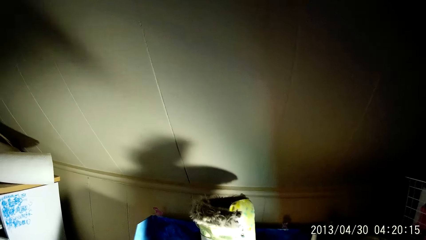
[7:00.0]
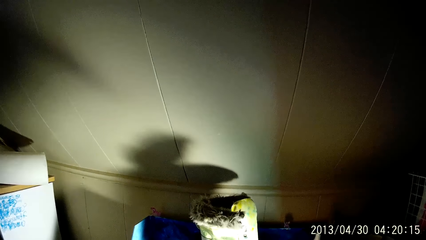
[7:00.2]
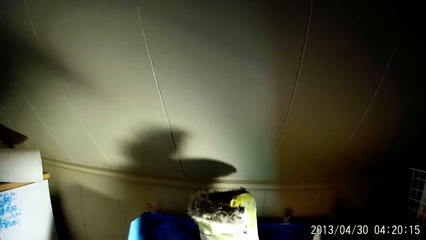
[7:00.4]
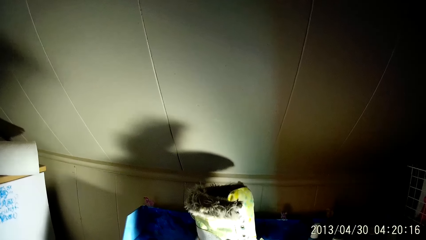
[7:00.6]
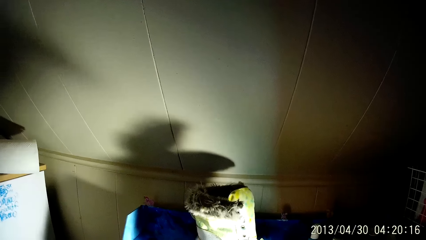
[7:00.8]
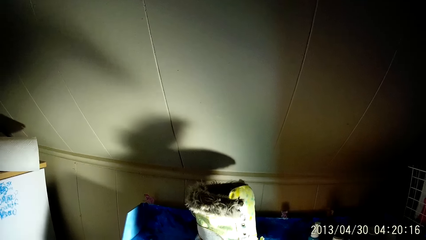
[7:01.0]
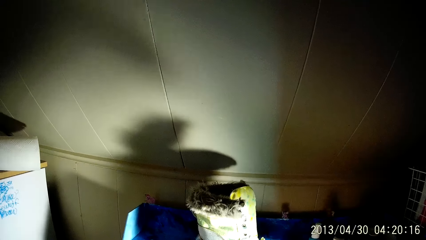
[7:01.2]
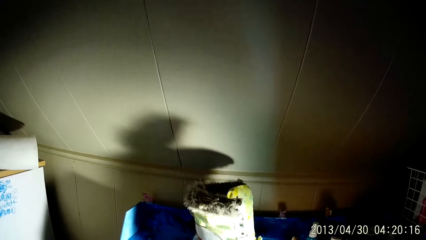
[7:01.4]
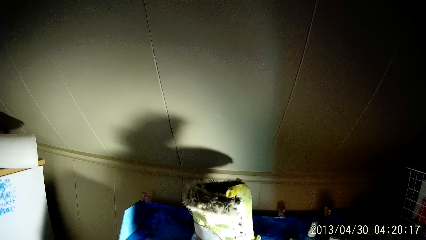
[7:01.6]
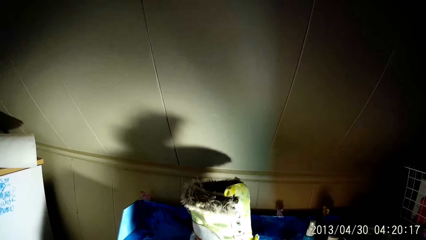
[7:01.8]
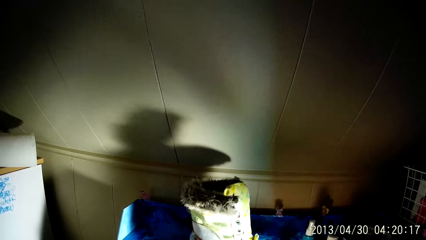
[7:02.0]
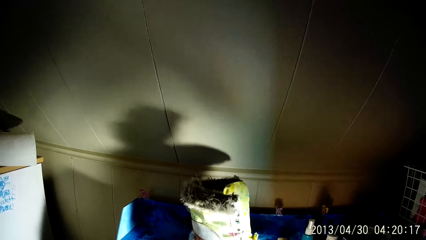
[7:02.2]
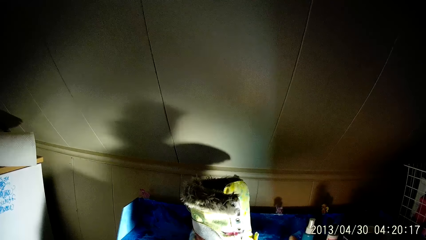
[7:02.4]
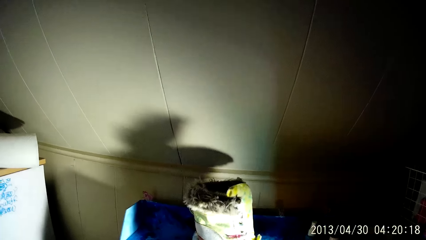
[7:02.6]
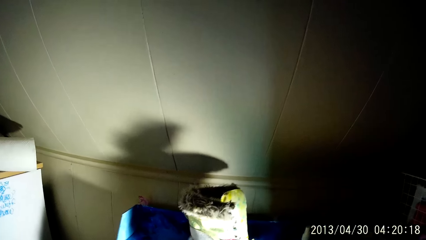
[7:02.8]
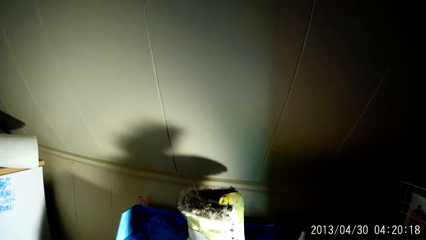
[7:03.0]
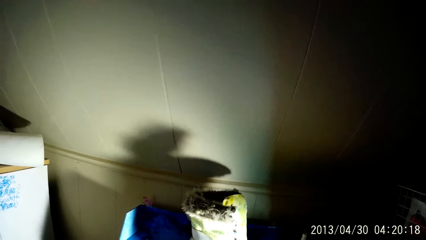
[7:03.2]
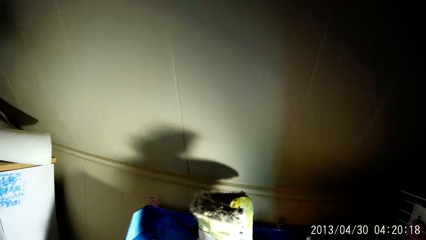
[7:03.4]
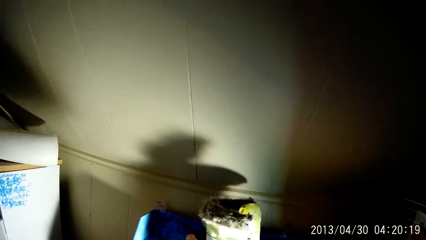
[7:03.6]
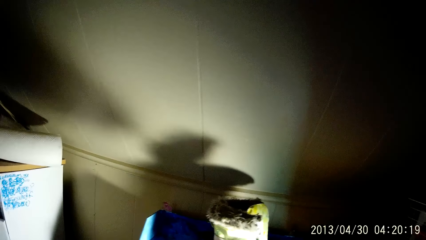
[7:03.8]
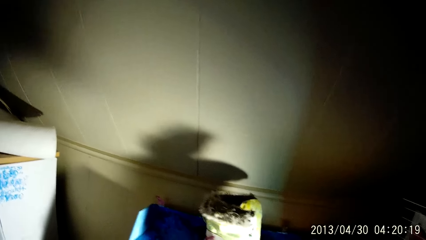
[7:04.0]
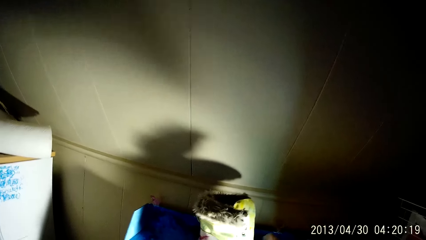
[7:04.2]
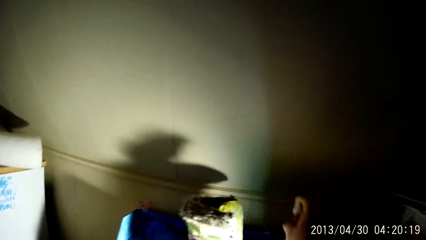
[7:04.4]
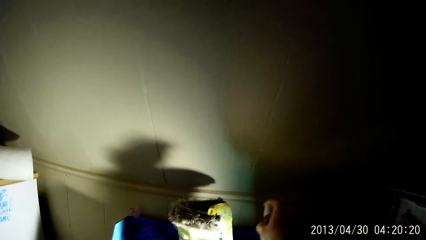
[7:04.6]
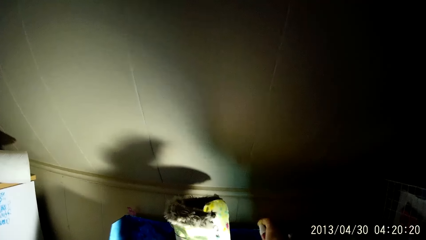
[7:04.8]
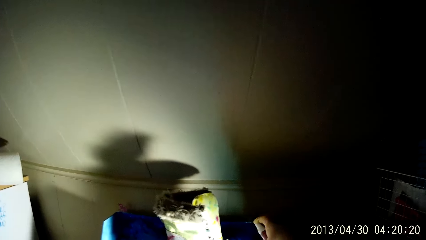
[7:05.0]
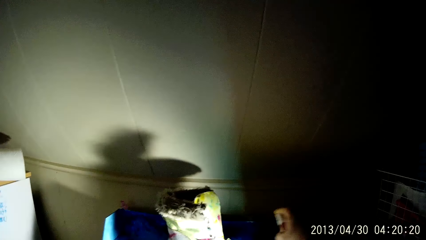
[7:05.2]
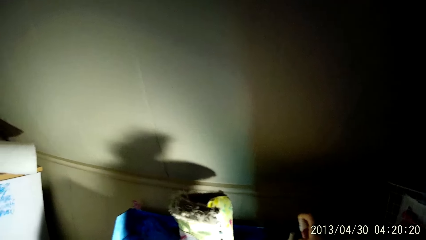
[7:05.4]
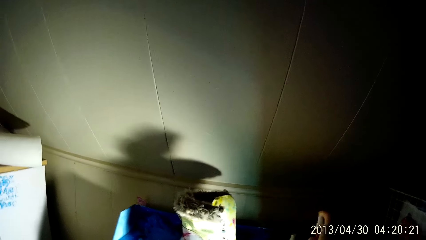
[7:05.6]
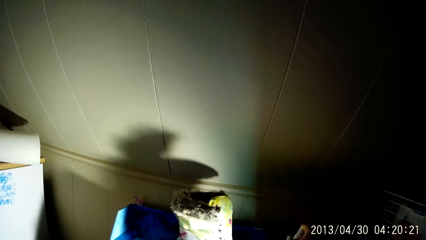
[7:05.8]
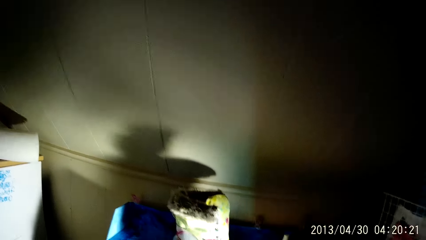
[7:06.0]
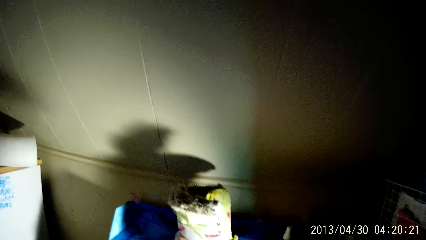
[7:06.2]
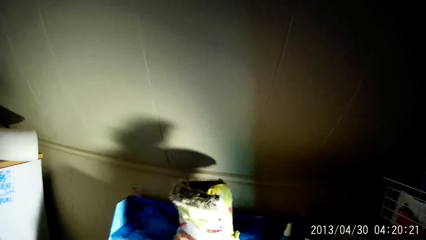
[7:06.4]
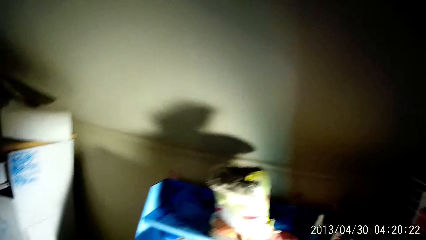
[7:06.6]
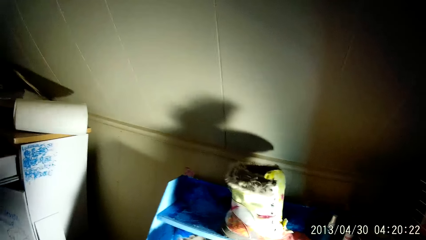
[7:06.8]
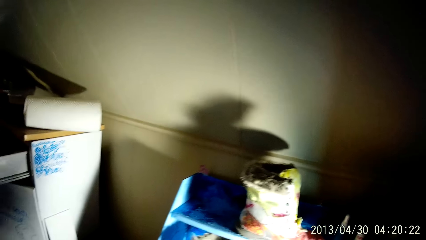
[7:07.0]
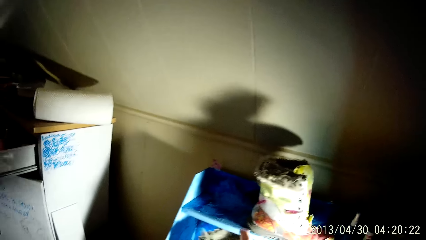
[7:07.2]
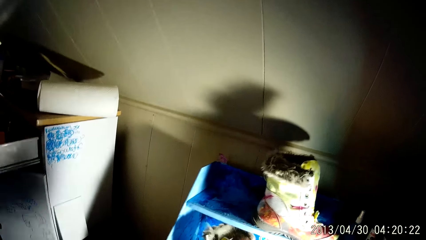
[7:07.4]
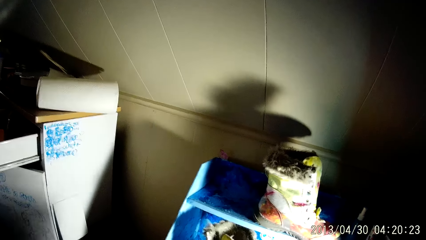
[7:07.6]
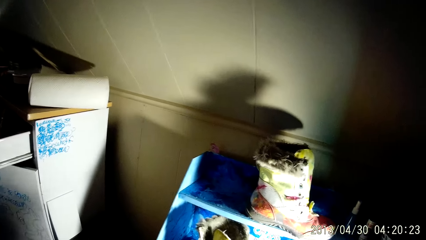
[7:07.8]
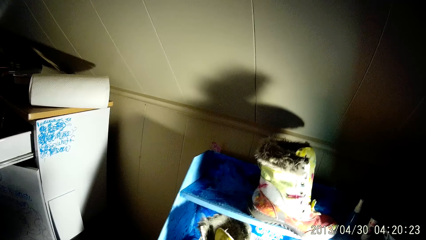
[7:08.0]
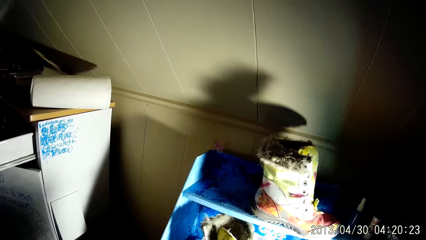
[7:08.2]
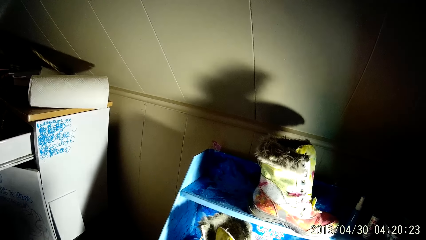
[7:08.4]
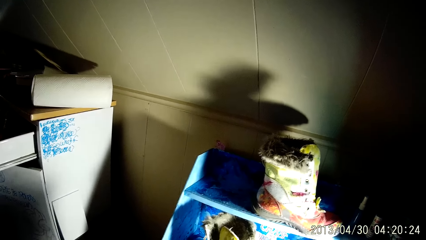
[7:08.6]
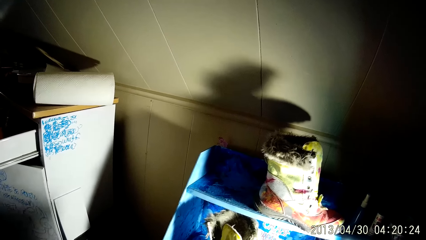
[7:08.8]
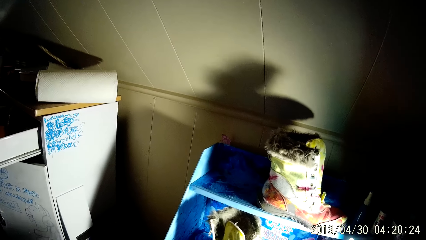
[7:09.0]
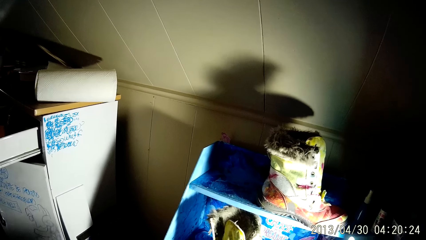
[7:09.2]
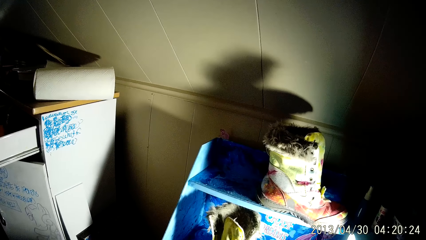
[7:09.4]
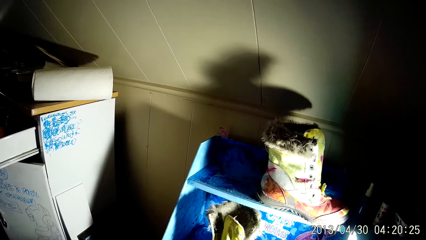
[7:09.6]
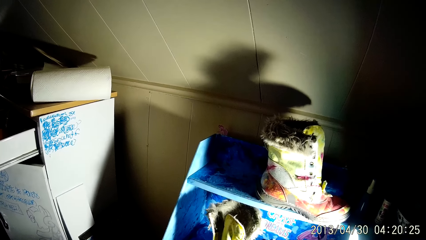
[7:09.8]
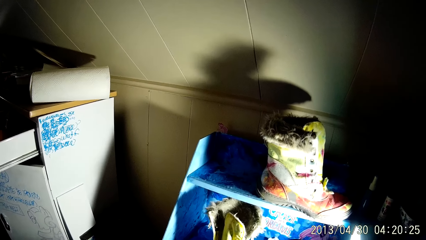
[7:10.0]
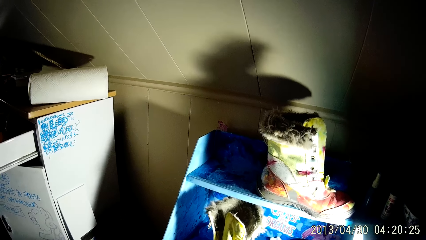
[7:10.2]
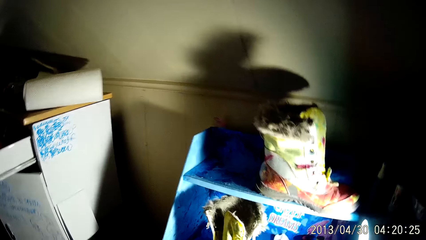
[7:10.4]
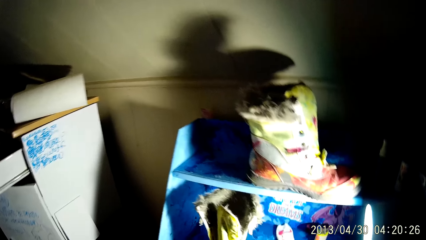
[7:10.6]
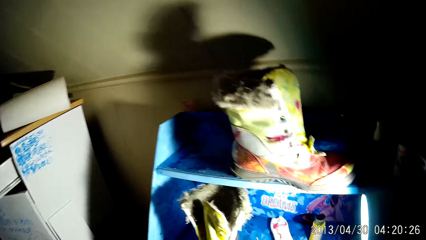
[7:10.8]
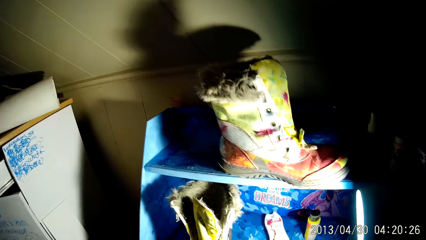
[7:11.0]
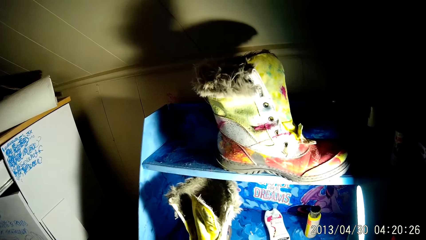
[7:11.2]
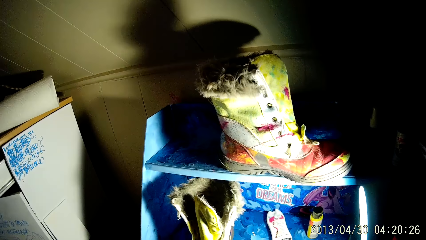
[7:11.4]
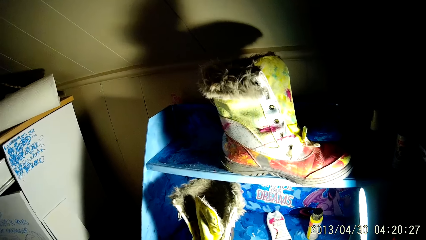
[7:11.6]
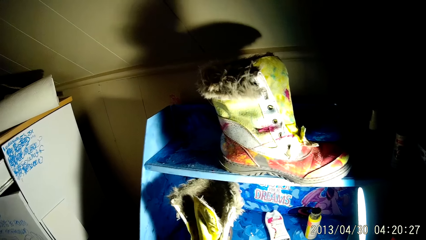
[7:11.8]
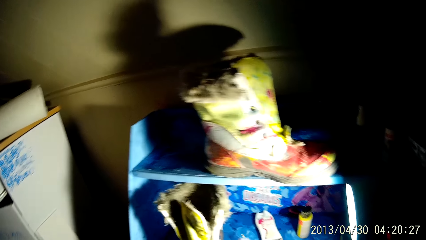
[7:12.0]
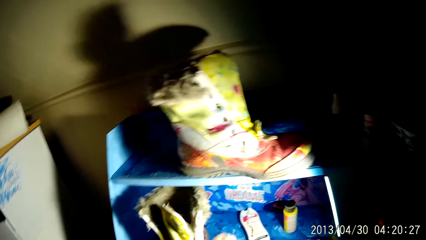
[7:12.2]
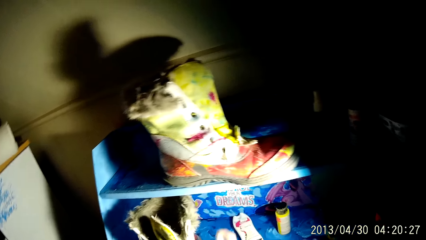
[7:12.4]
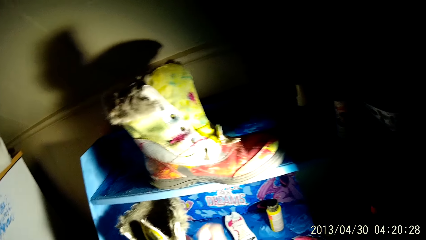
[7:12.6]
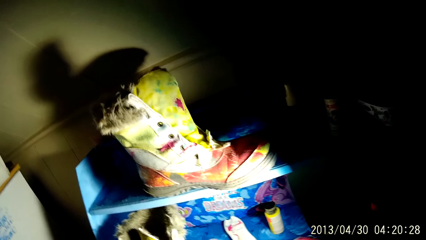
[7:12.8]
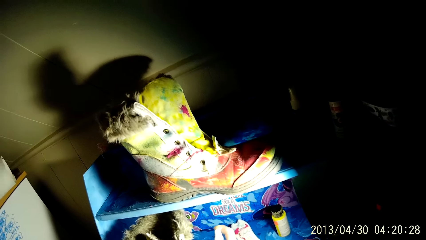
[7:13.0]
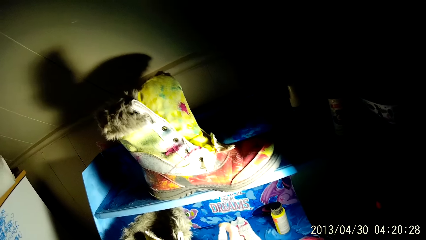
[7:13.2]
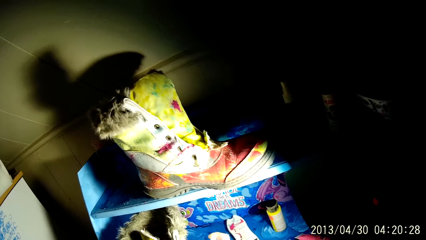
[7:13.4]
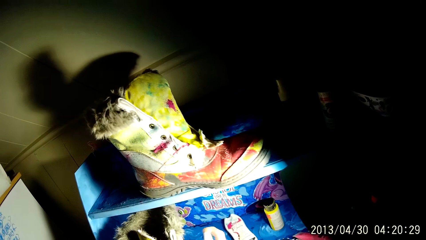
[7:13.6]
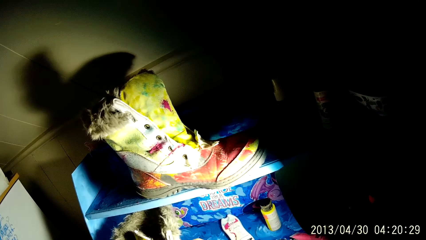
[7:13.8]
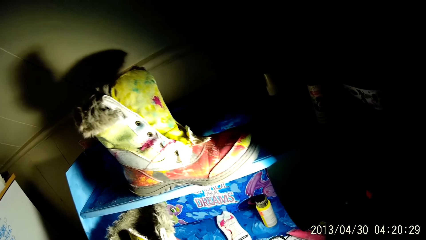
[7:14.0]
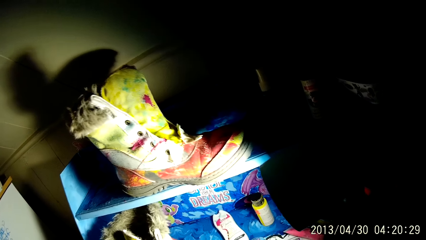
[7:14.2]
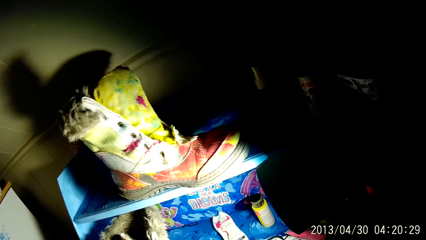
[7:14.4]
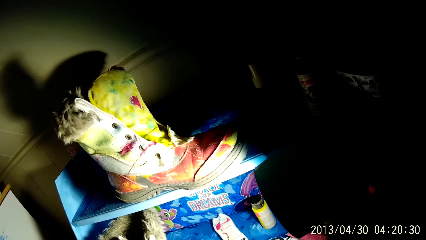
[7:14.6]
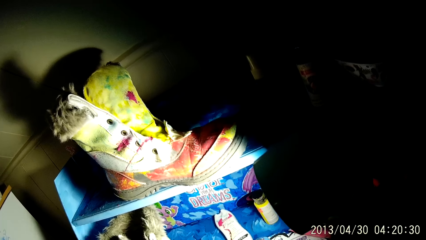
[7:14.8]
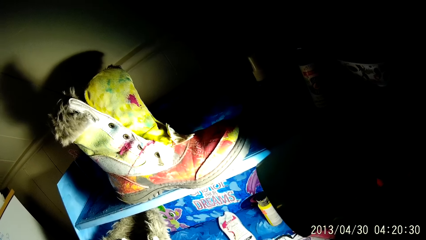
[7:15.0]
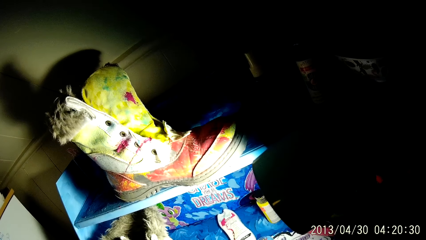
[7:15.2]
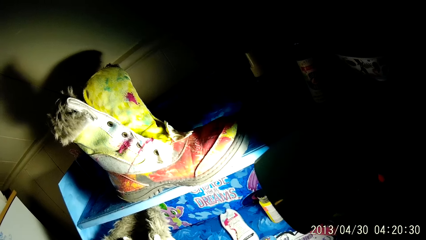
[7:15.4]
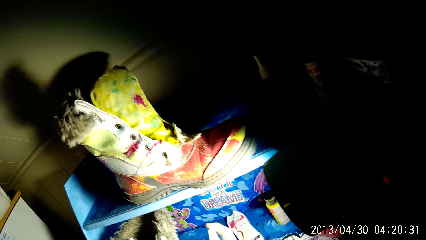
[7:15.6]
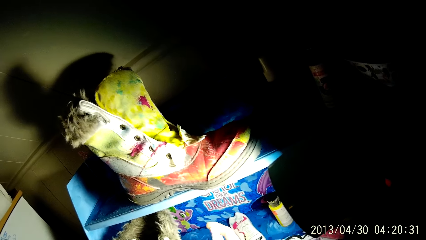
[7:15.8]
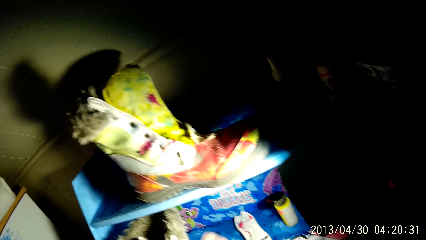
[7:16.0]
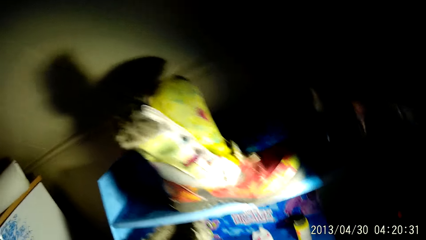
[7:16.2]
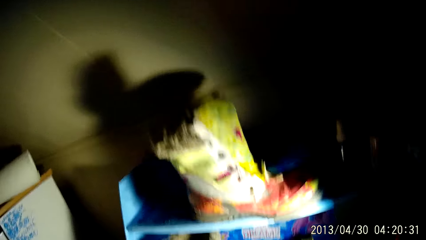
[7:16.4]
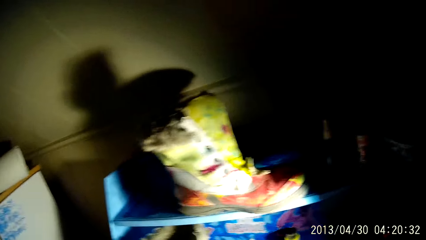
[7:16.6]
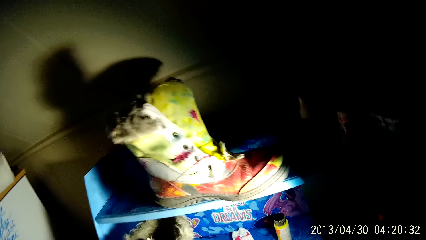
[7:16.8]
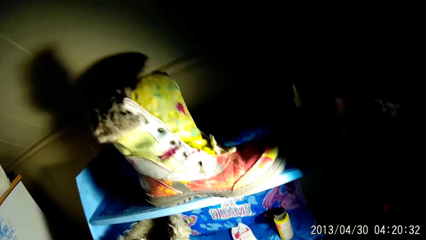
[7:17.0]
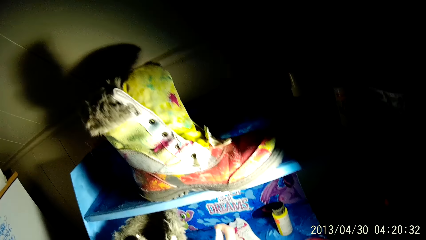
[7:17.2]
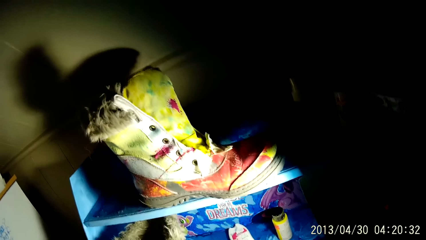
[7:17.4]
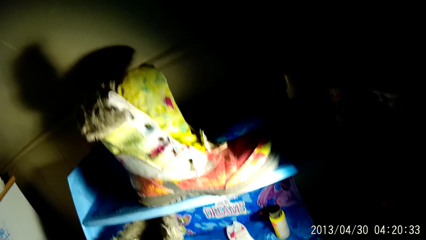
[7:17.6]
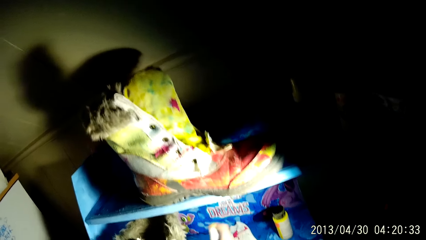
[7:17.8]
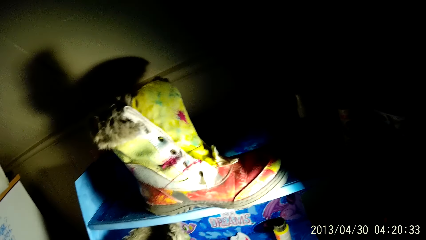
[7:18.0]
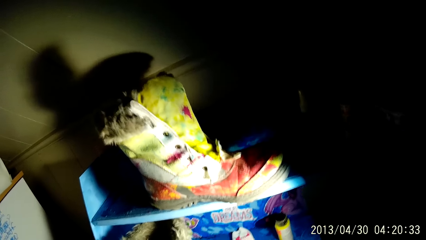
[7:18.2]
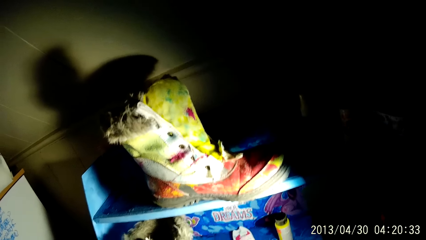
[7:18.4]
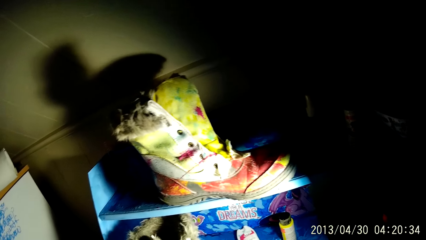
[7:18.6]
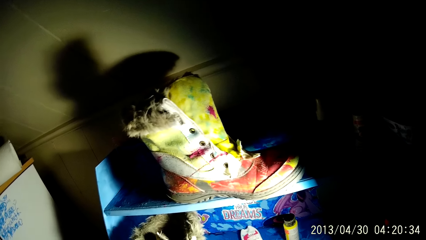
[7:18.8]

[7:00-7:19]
The camera wearer sprays the boot with the spray in his right hand. He sprays the boot with the spray in his right hand again.
